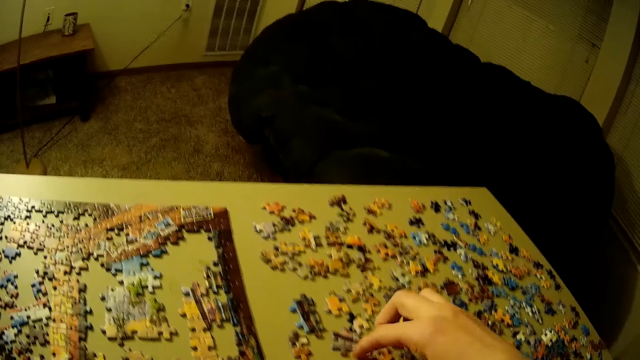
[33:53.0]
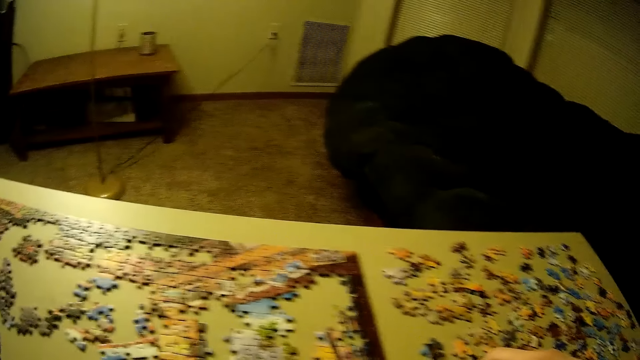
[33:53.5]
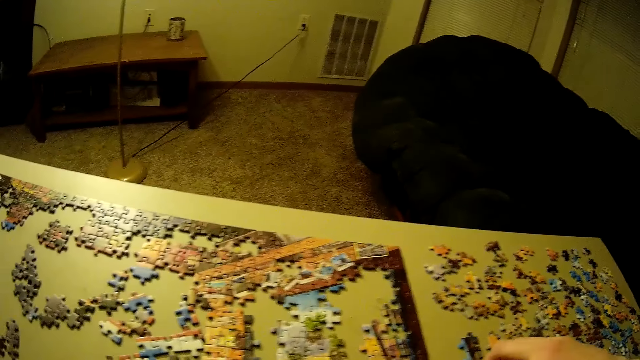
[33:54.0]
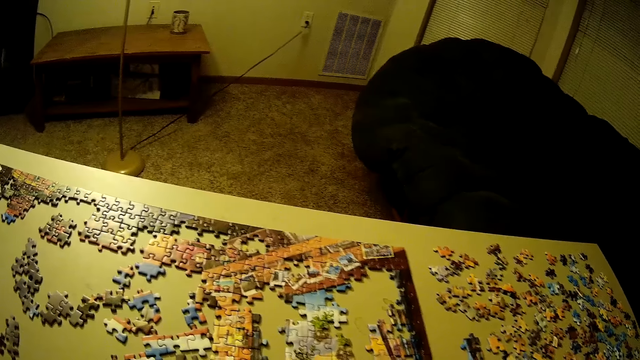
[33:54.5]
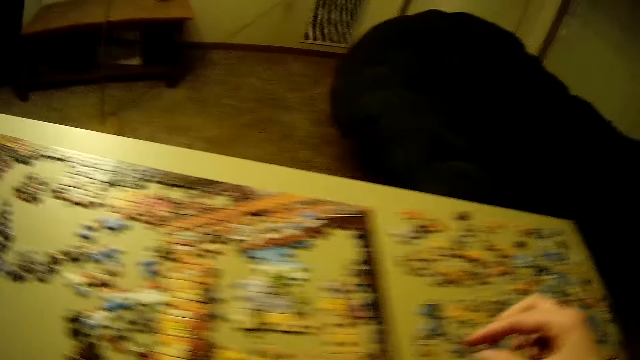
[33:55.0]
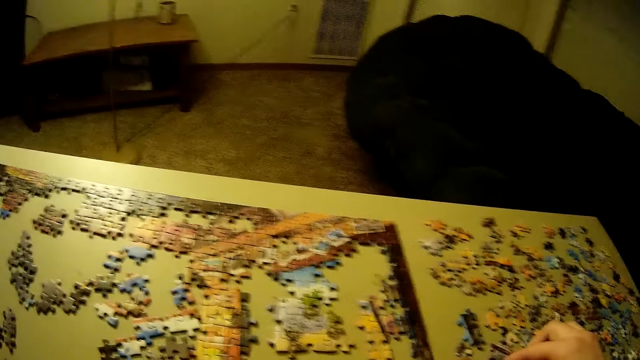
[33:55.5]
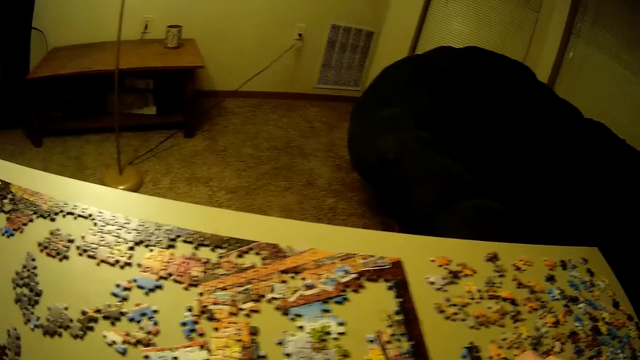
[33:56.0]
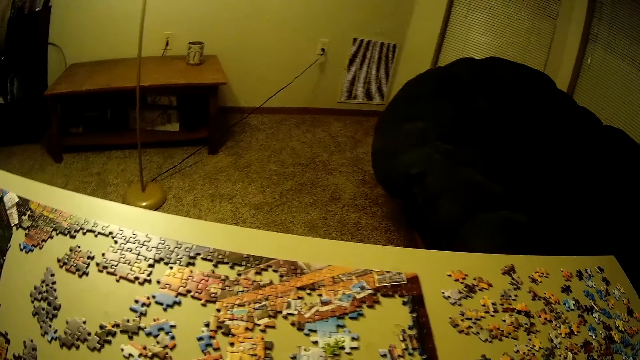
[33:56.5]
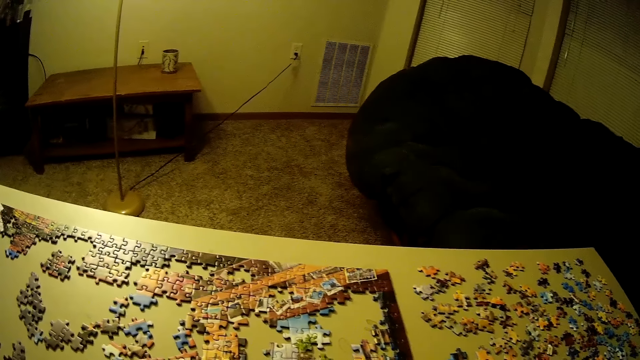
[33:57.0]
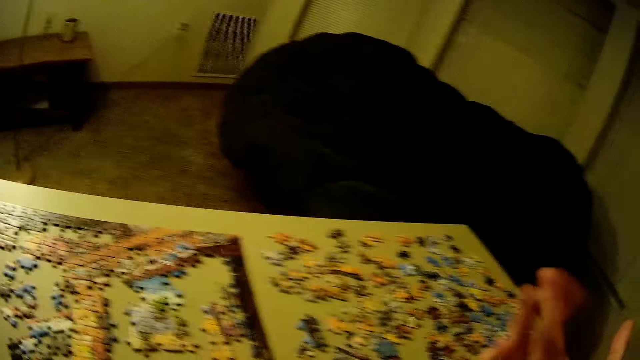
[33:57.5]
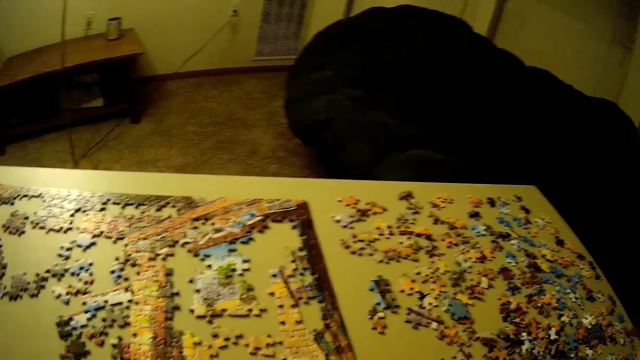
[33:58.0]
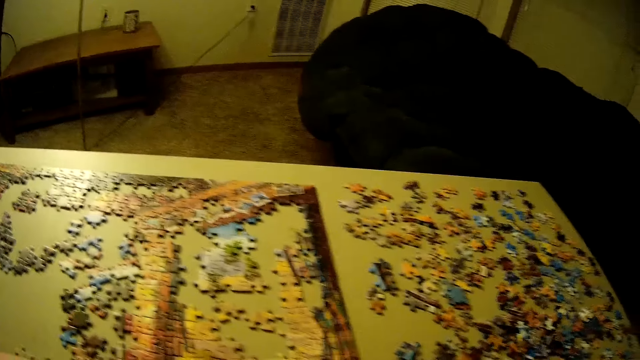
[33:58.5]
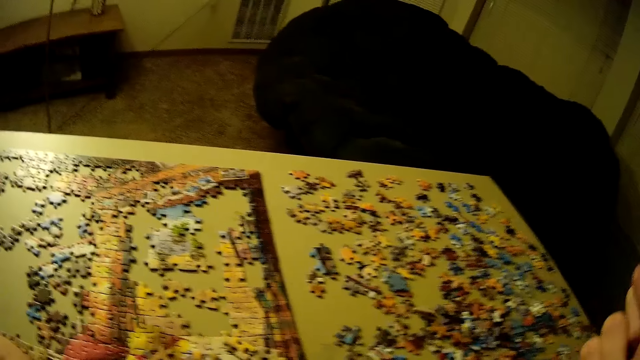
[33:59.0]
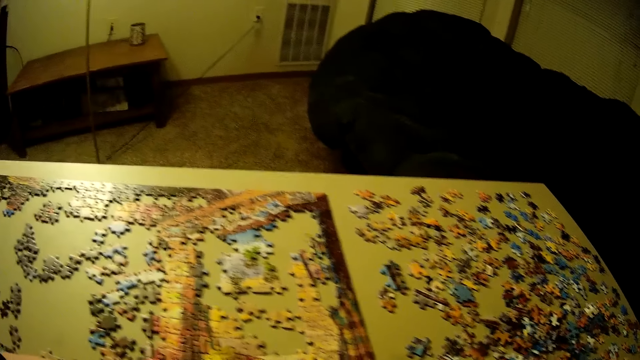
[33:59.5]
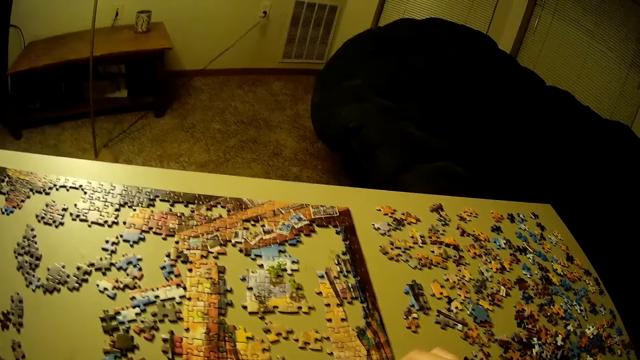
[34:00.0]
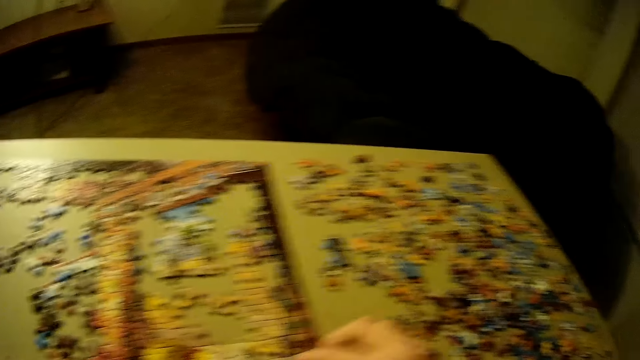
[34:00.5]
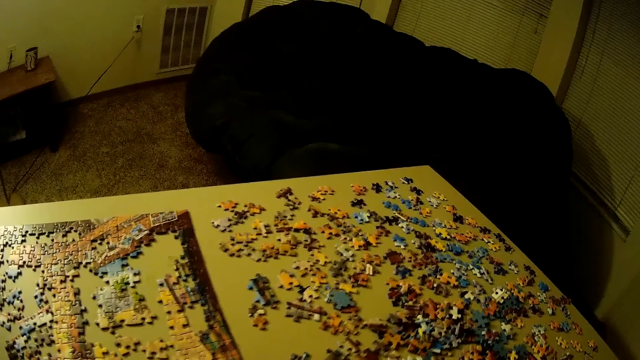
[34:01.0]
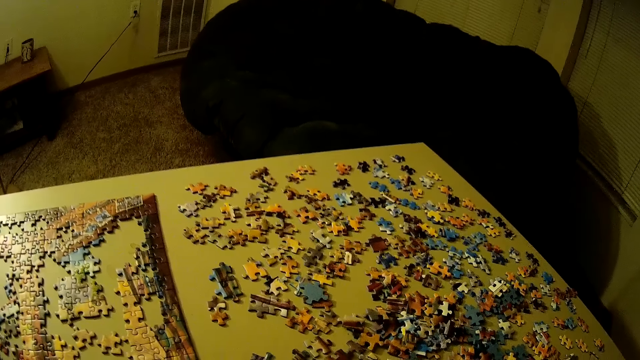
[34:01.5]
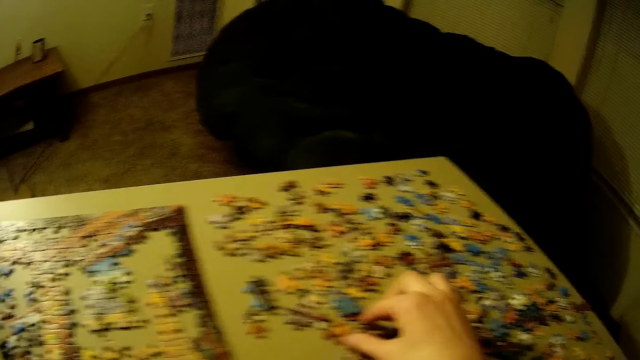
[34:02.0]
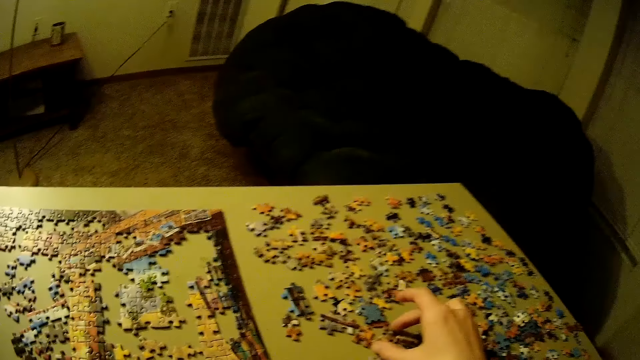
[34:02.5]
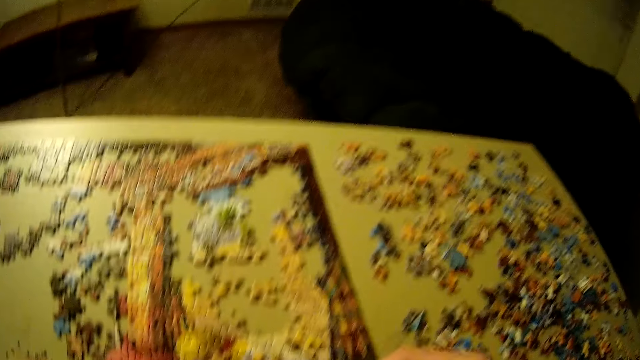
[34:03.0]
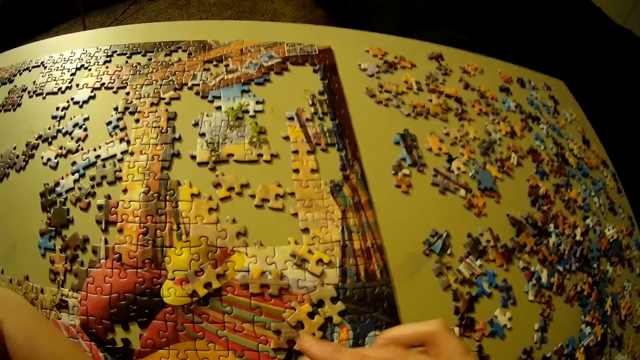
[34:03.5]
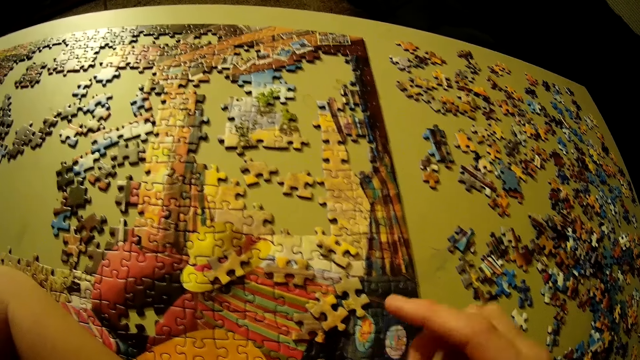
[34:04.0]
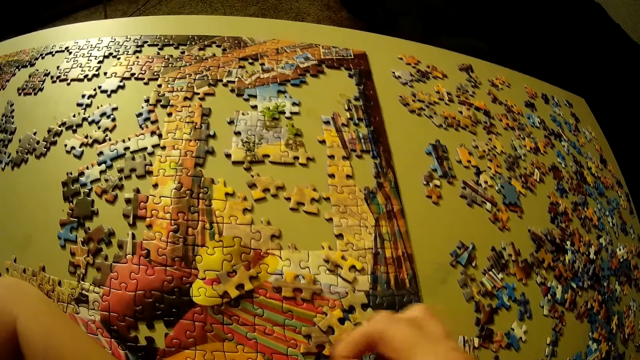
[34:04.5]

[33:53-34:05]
The camera wearer sorts the puzzle piece. They pick the puzzle piece.

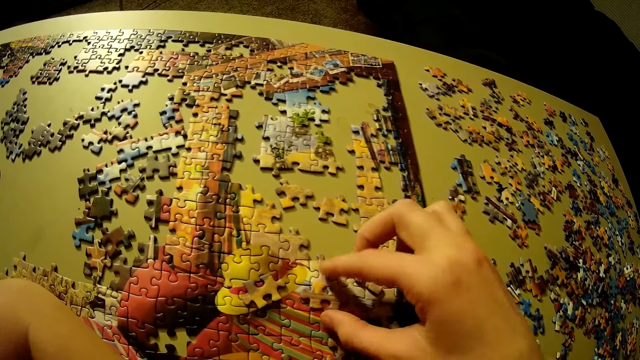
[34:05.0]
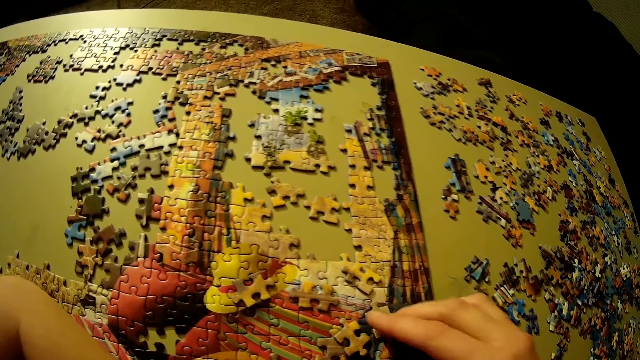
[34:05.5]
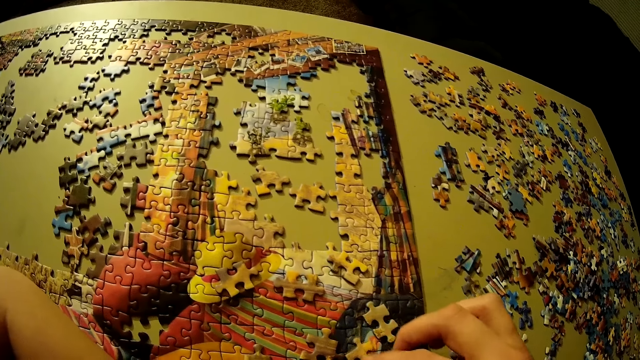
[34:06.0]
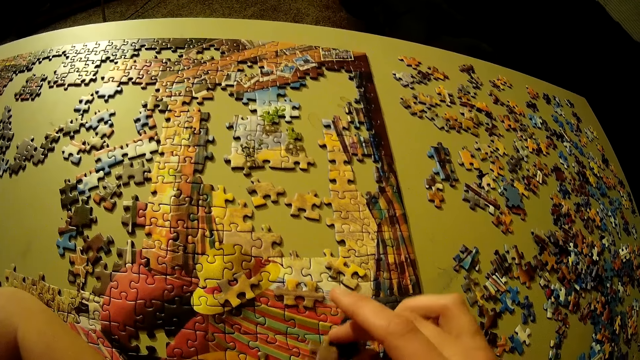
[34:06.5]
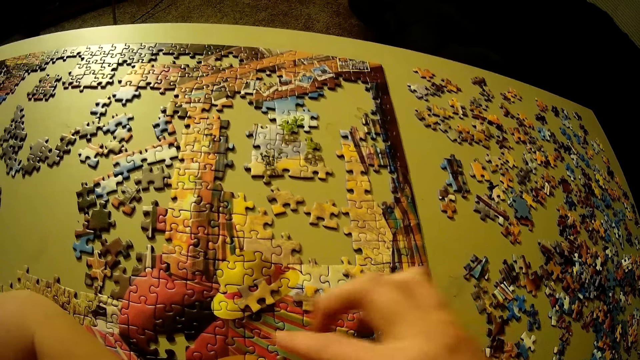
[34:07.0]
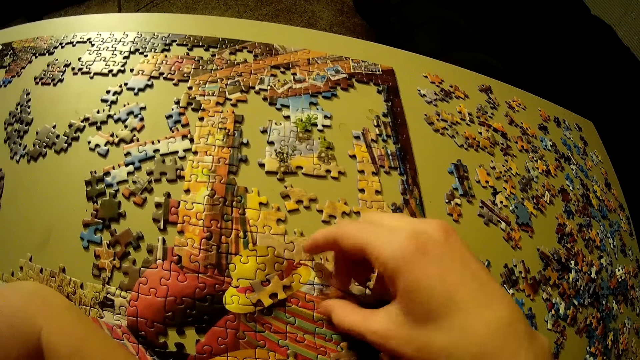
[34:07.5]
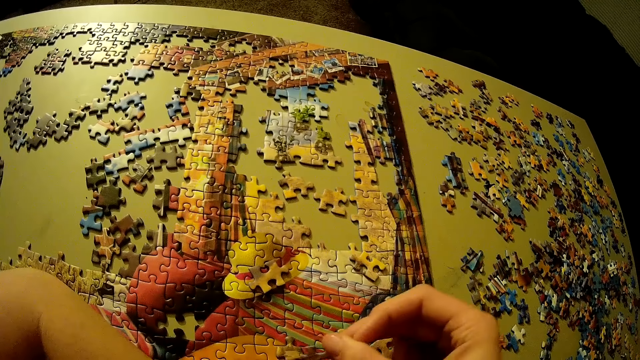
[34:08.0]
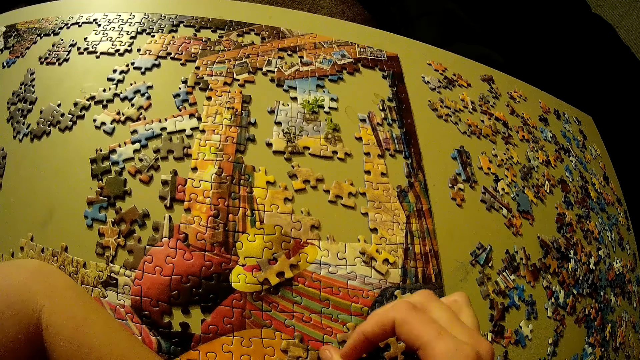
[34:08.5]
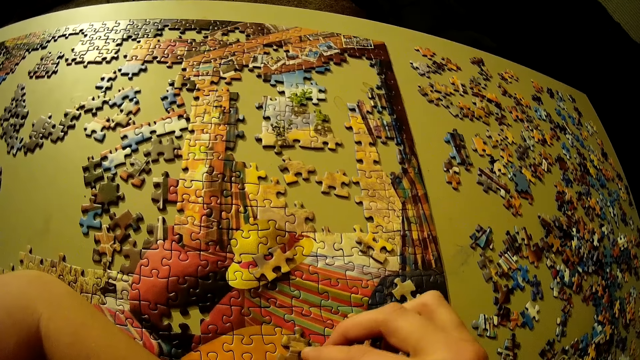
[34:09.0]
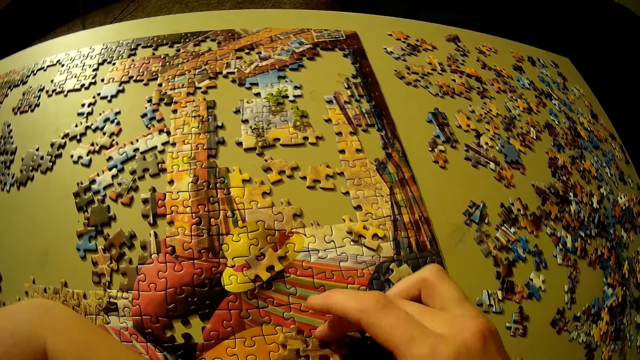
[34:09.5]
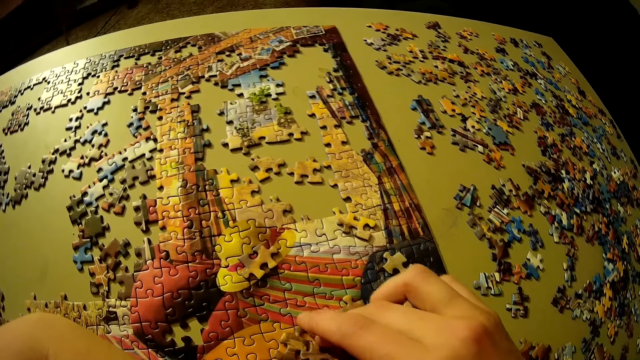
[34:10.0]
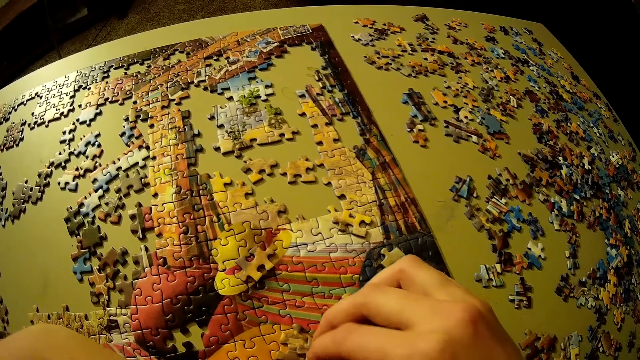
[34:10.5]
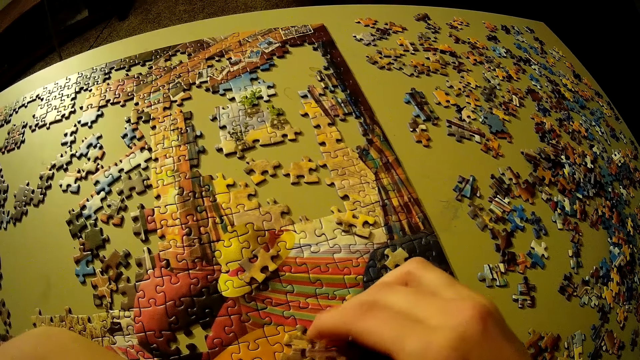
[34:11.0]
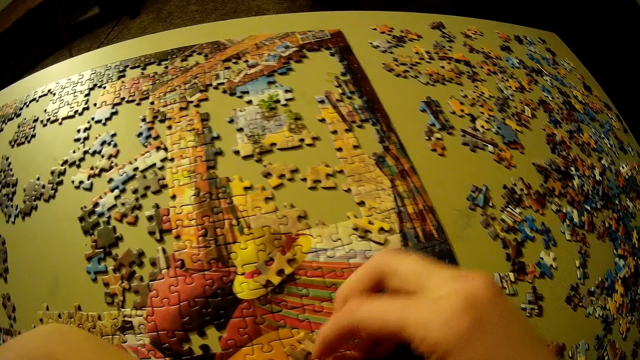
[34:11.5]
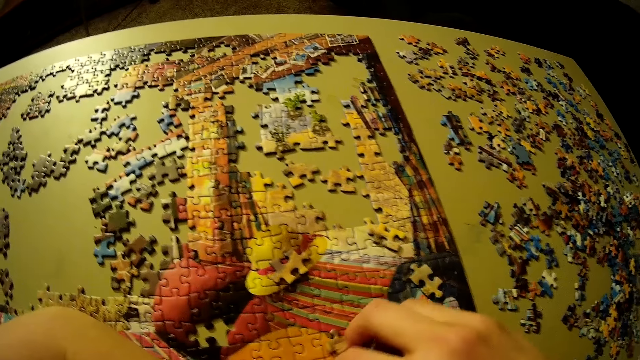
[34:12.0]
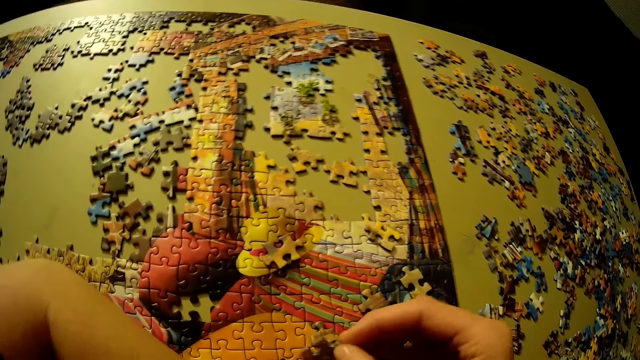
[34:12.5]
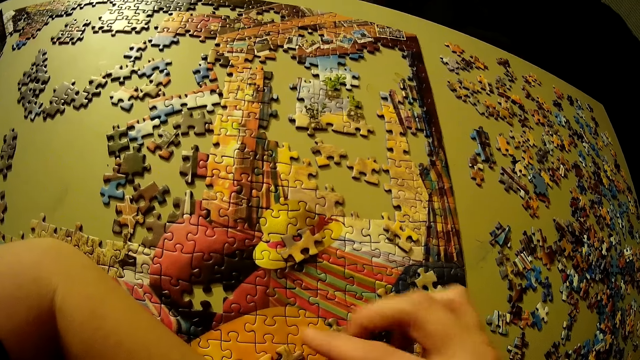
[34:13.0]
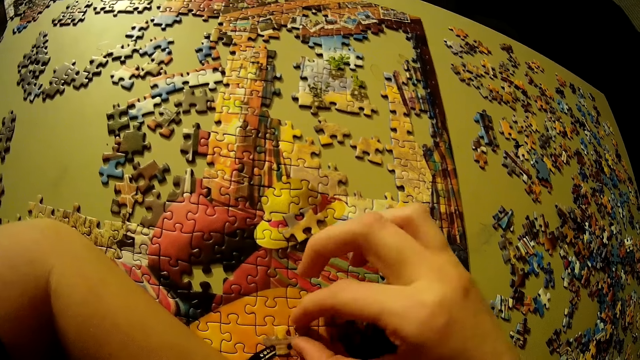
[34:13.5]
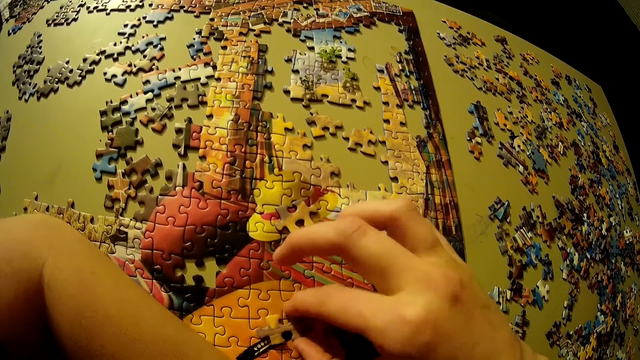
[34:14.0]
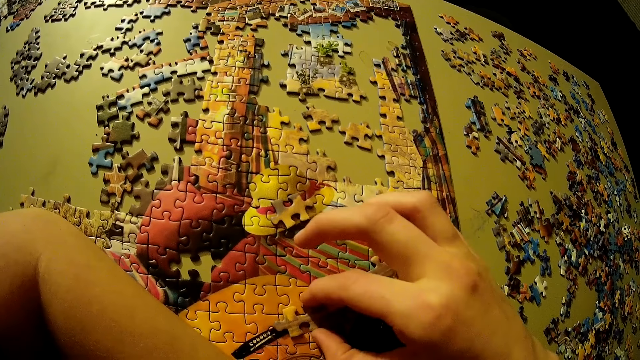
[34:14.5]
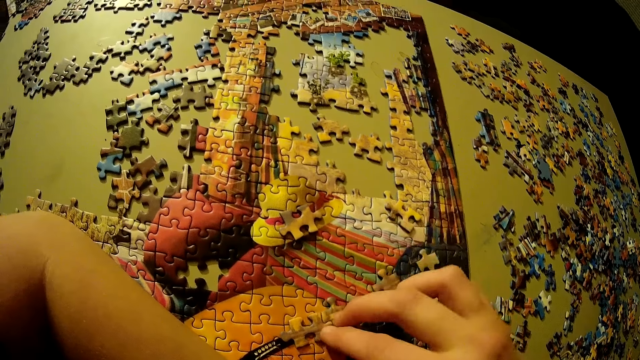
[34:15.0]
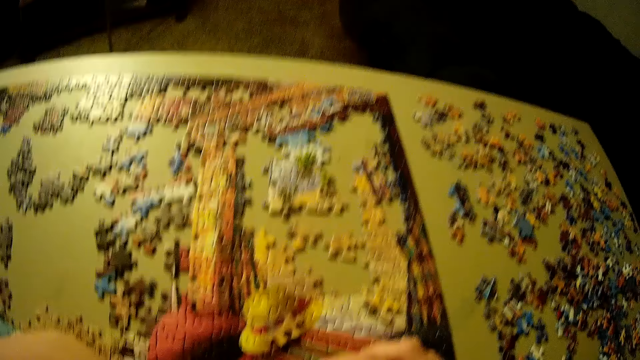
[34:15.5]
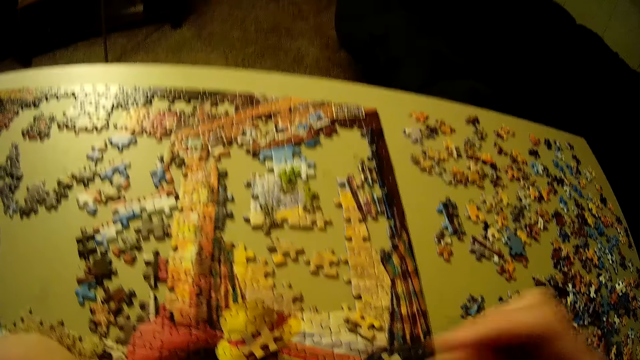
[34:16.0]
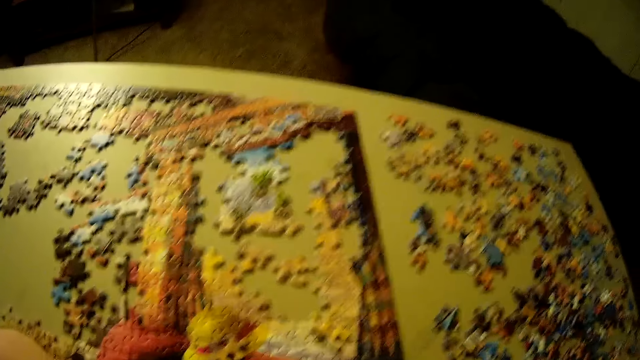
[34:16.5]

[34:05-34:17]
The camera wearer arranges the puzzle pieces.
